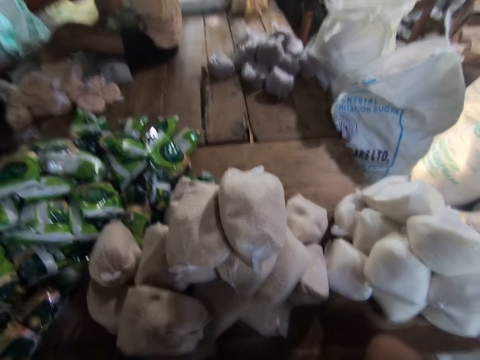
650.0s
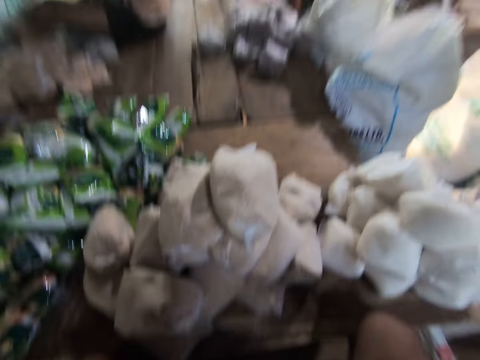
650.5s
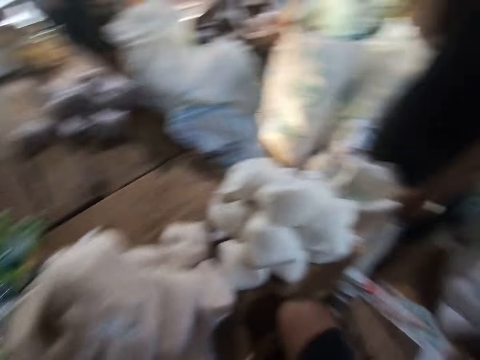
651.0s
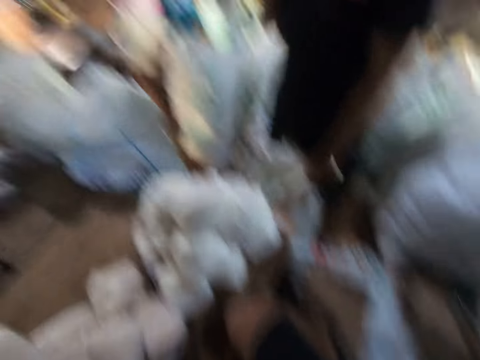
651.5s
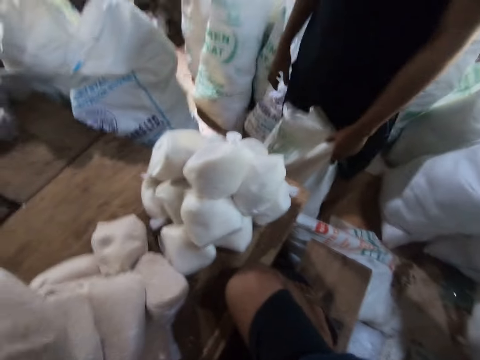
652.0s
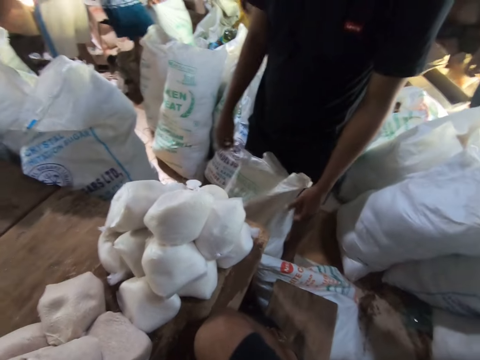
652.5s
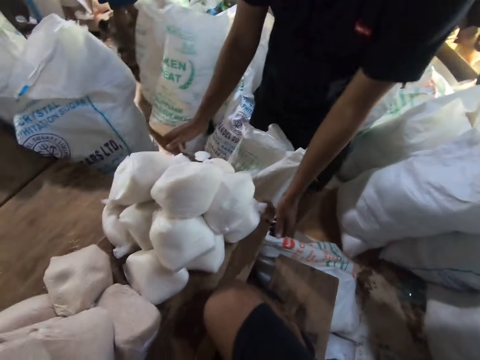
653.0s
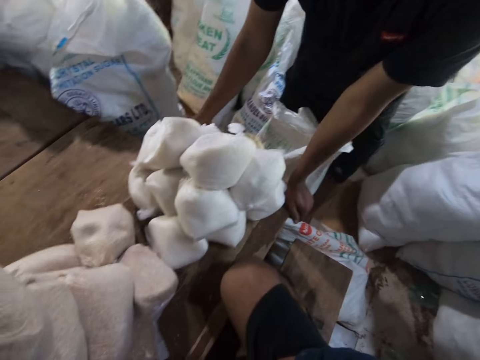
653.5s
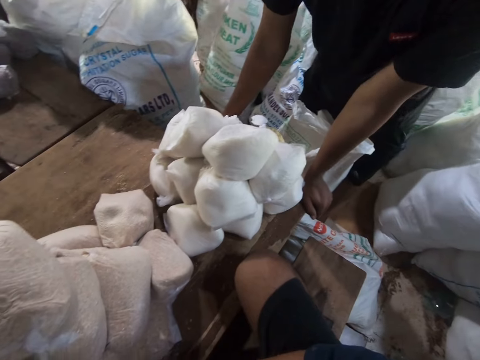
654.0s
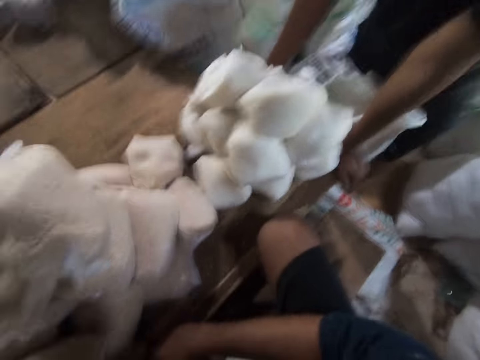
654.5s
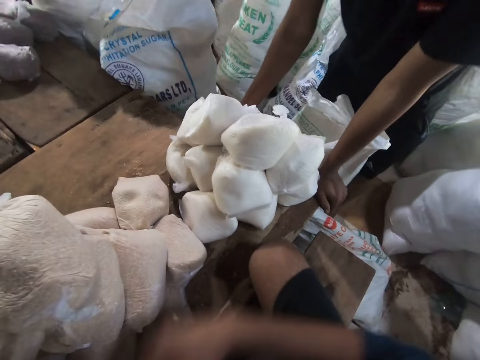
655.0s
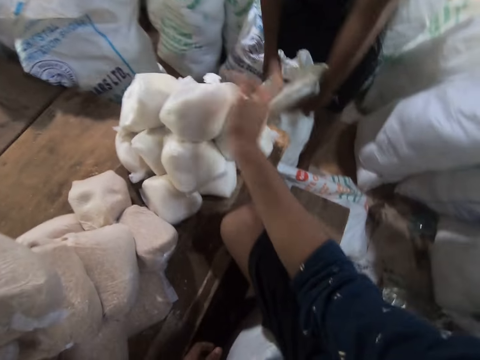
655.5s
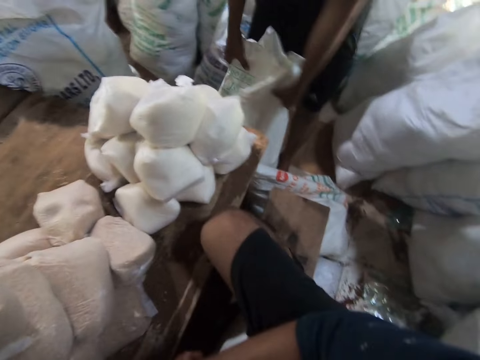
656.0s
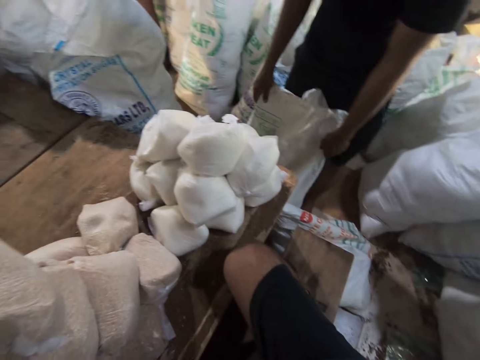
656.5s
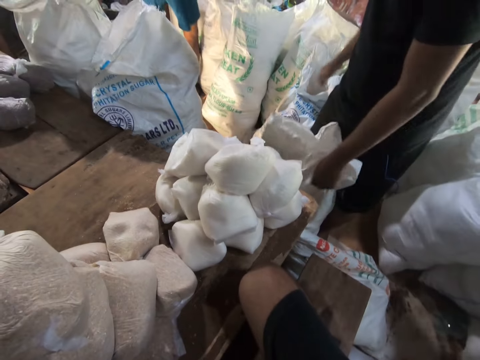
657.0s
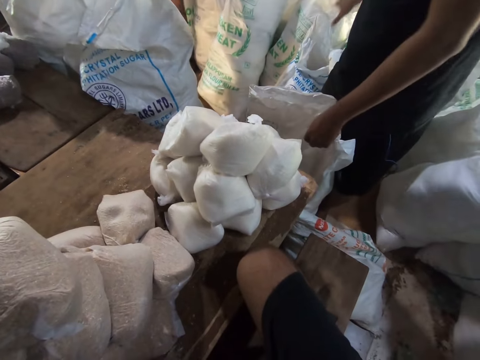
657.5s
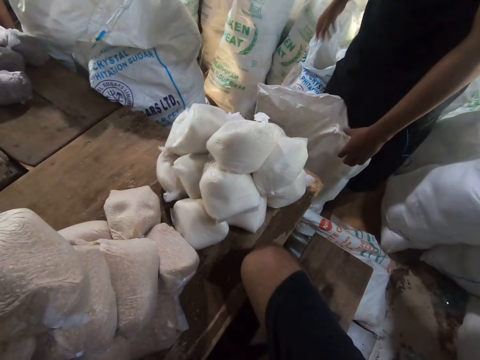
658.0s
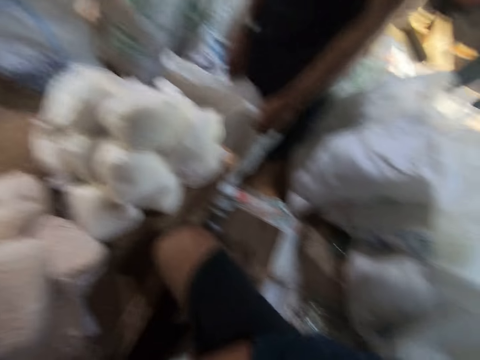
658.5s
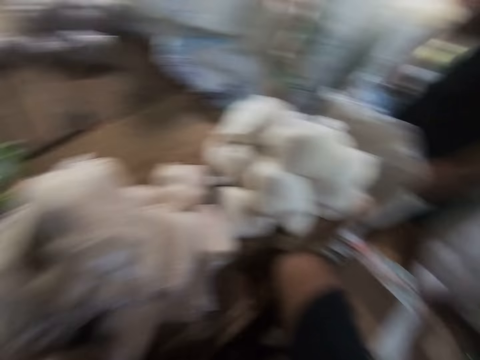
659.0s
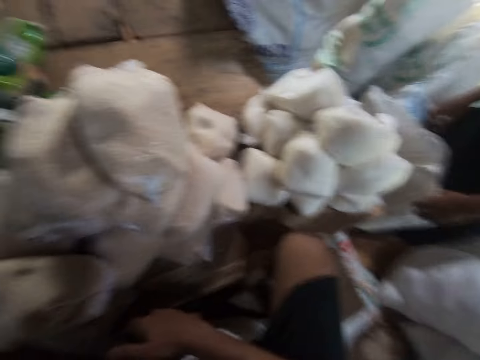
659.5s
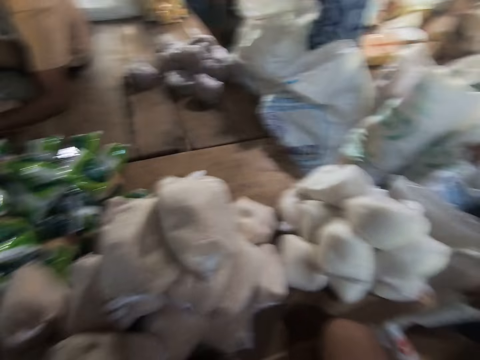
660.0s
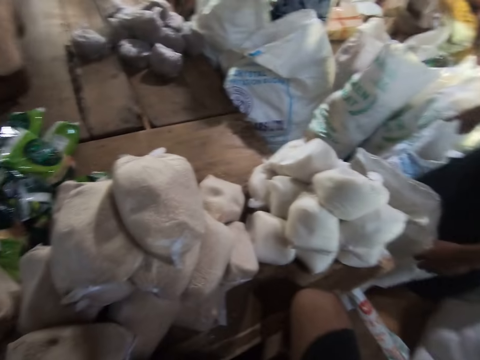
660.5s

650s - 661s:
The camera wearer talks to a man. The man rests his hands on the table. The camera wearer interacts with the man. They look around.

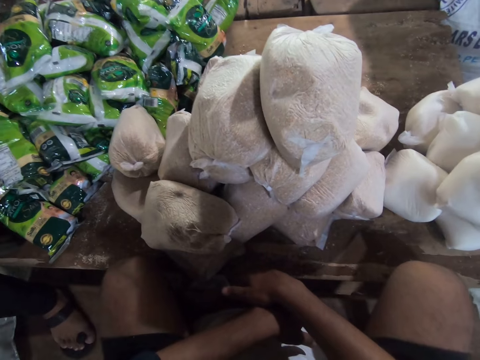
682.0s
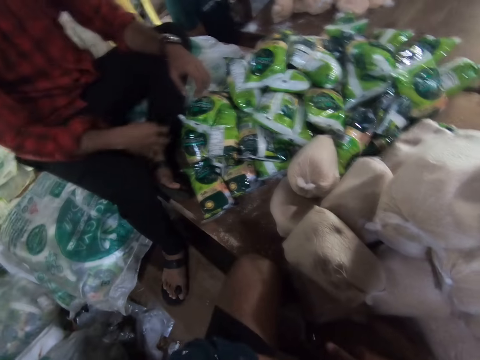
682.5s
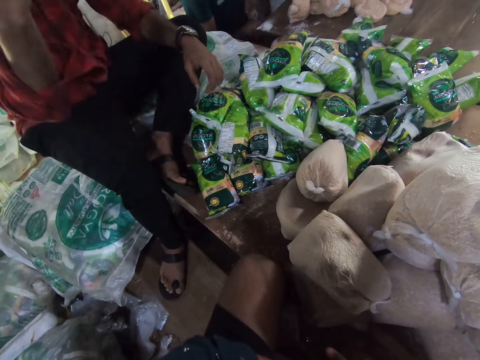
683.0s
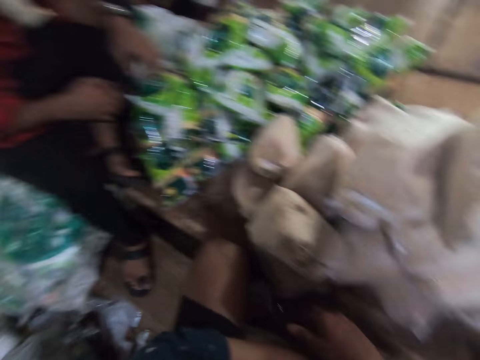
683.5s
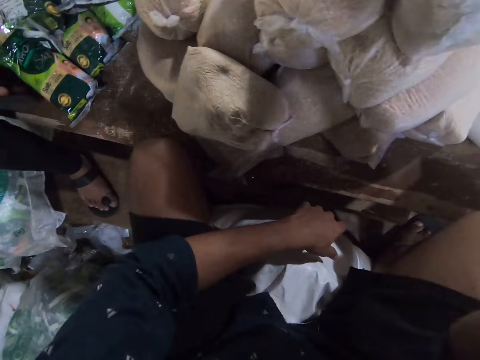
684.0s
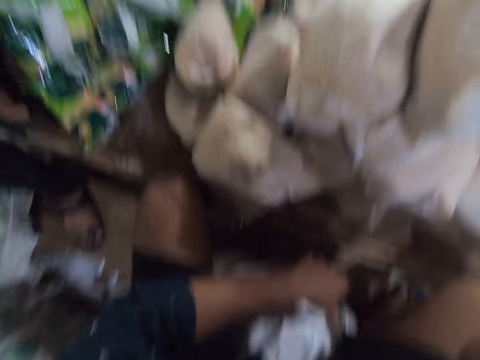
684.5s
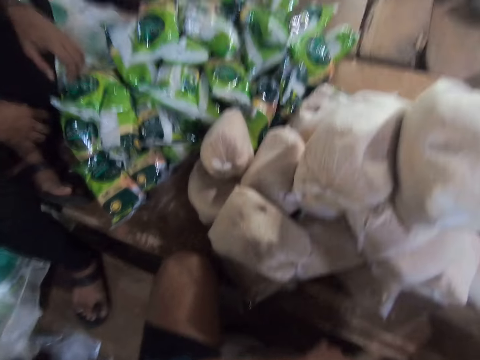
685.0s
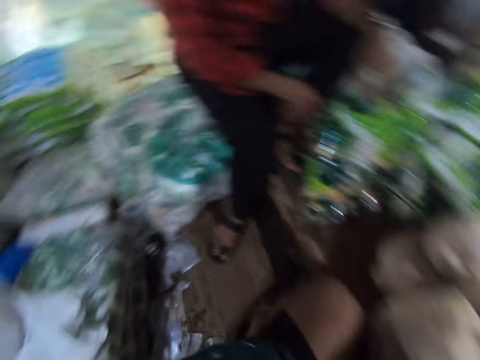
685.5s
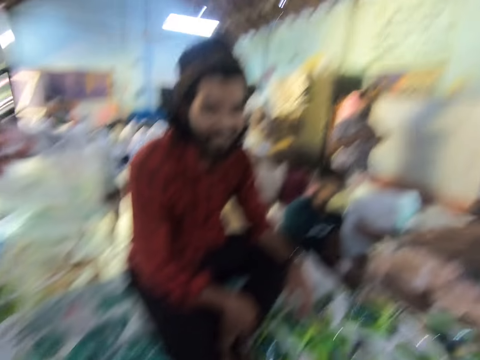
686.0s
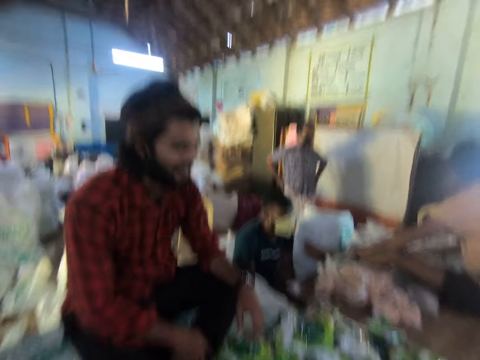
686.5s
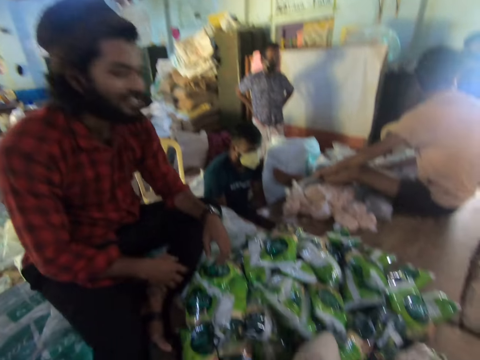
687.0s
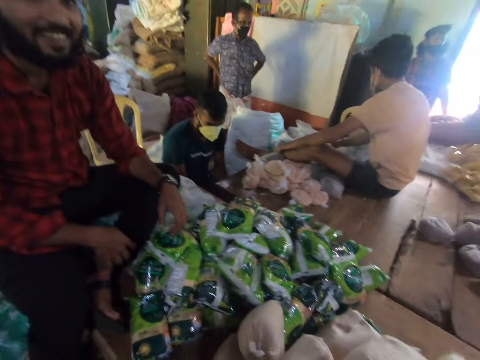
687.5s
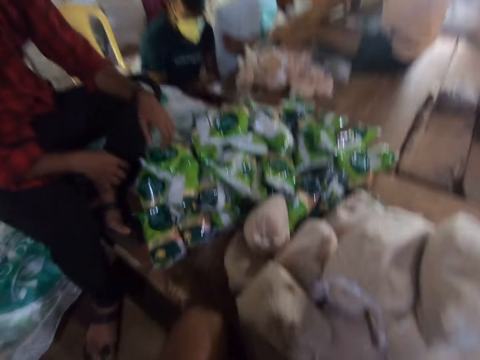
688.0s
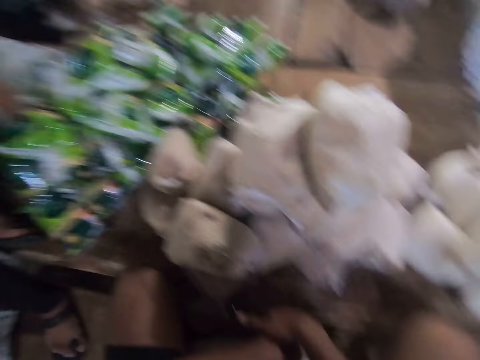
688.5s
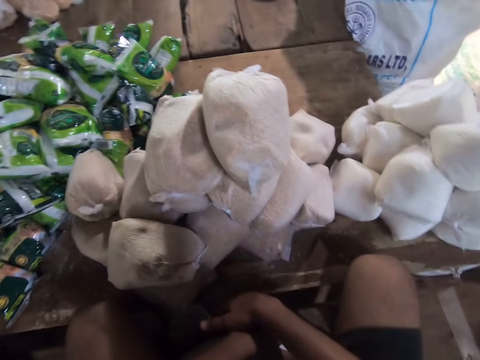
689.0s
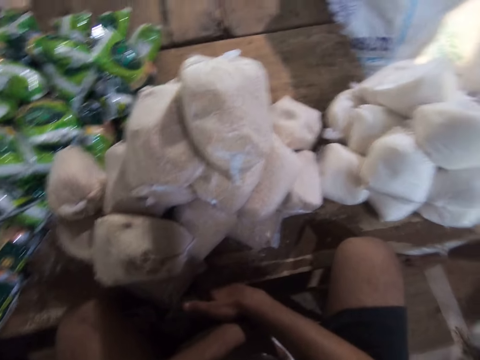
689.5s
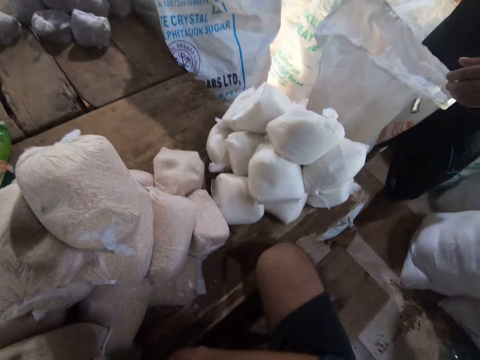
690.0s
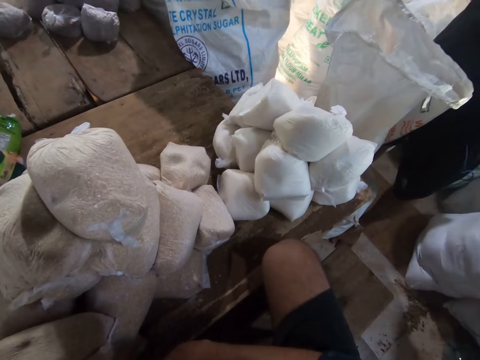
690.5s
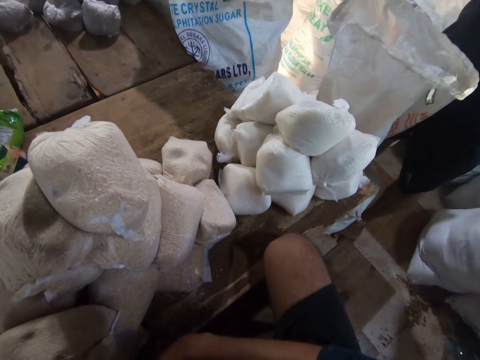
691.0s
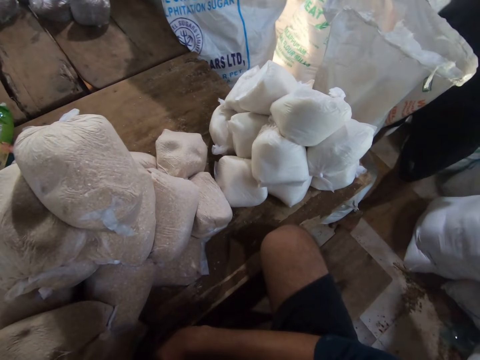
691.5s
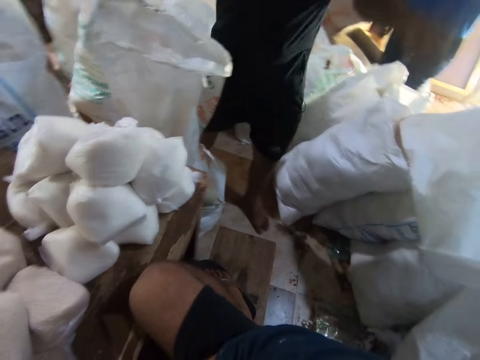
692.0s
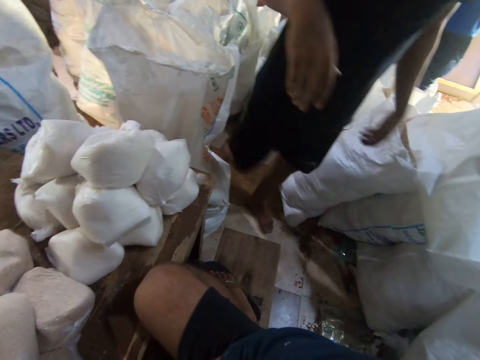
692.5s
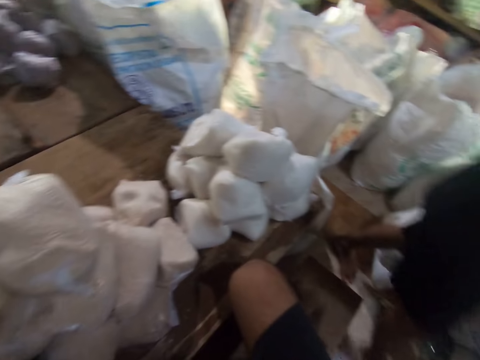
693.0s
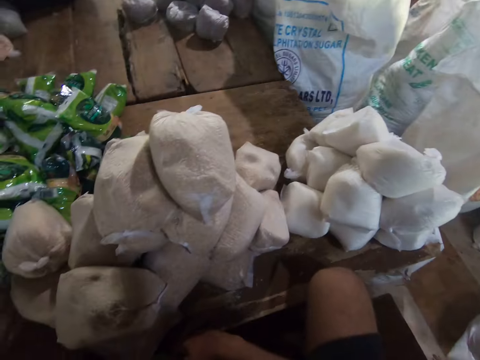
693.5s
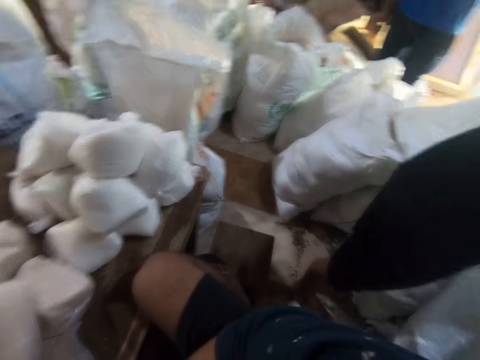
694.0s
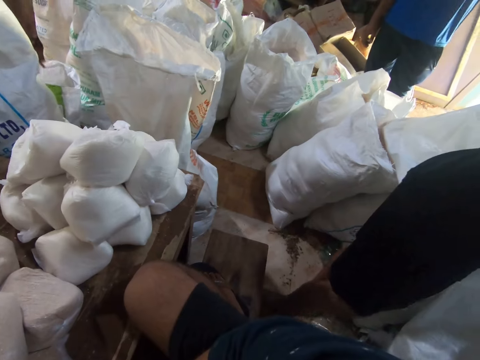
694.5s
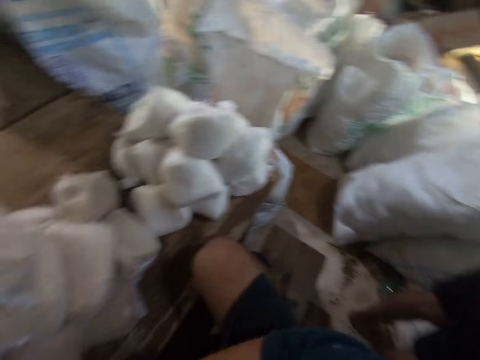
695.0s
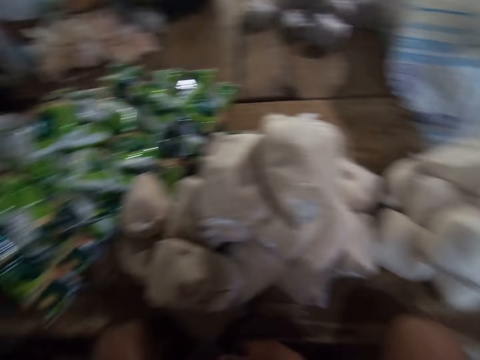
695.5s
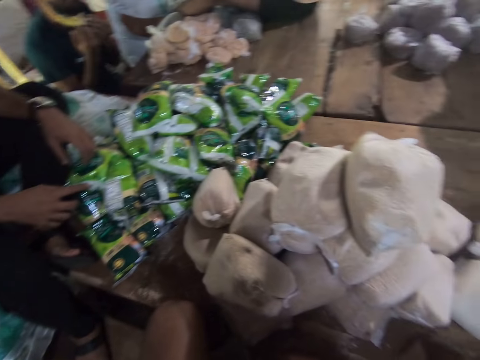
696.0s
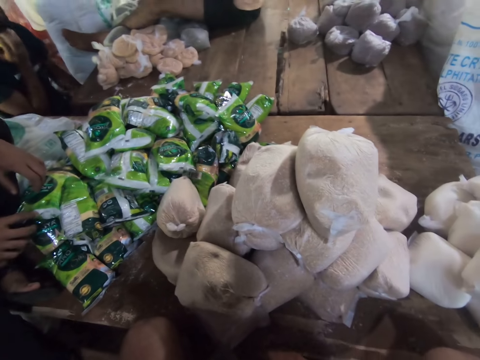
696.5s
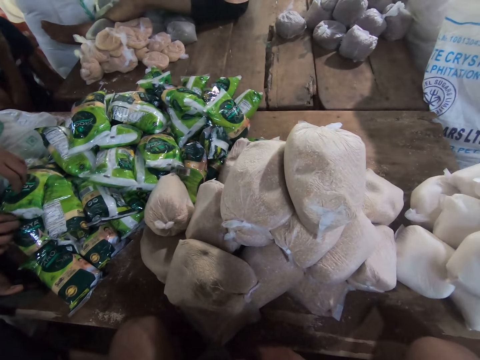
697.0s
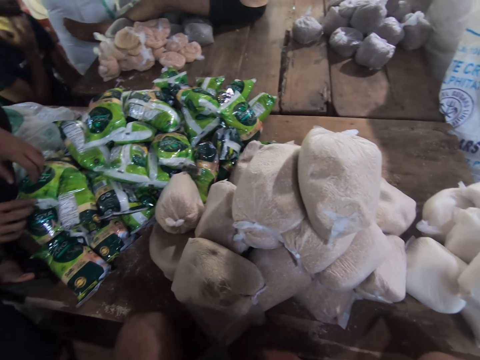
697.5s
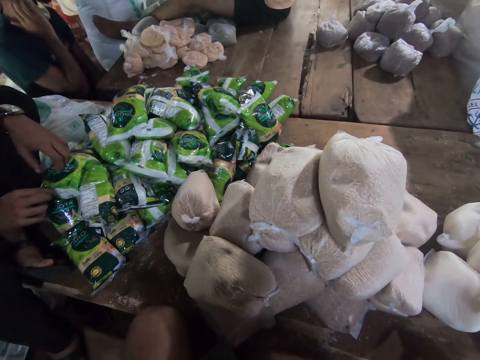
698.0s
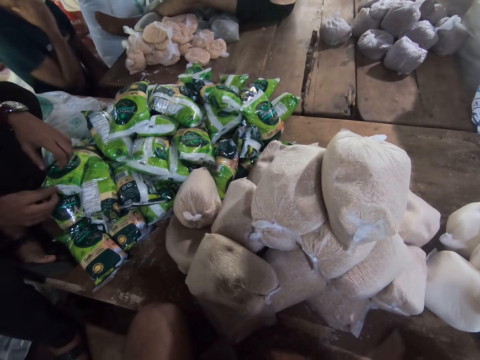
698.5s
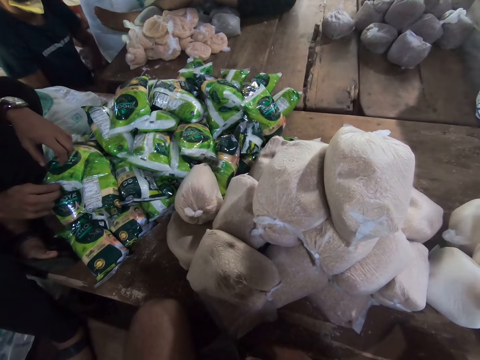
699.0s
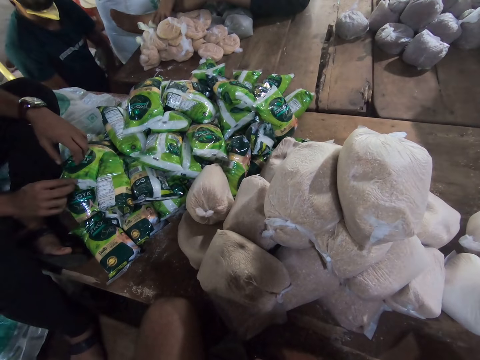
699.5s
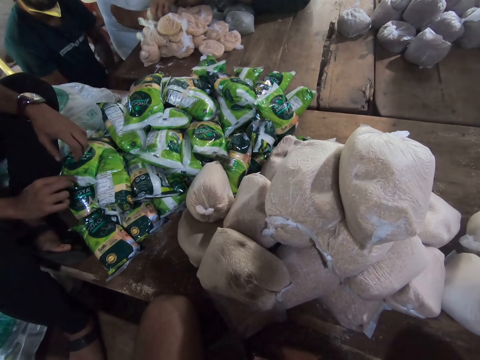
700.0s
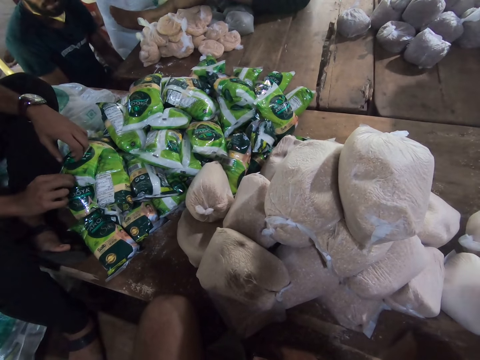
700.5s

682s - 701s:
The camera wearer touches the camera with his right hand. He adjusts the camera. He looks at a person. He looks around. He looks at the salt package.
